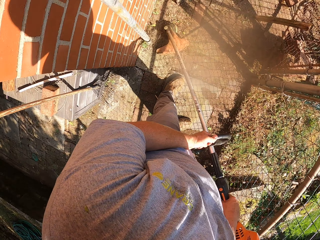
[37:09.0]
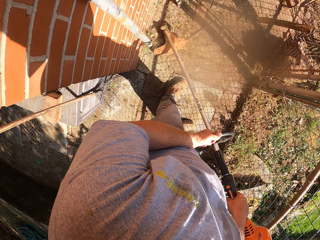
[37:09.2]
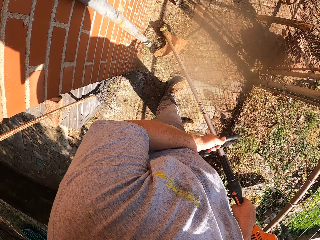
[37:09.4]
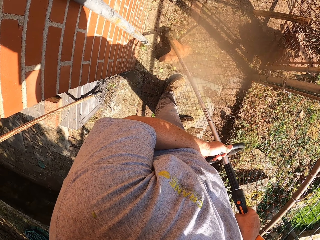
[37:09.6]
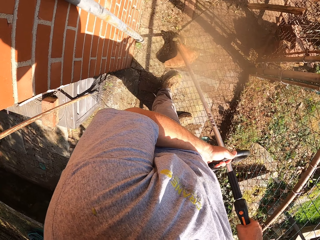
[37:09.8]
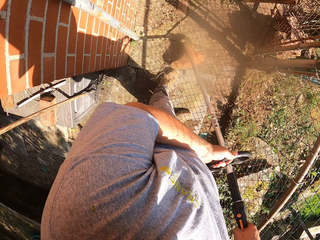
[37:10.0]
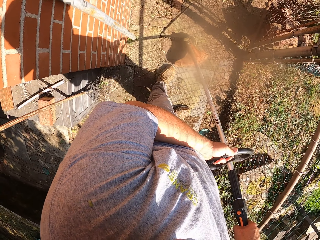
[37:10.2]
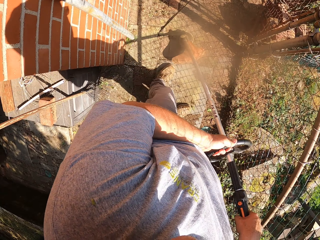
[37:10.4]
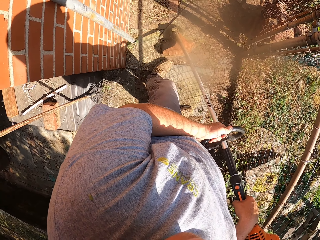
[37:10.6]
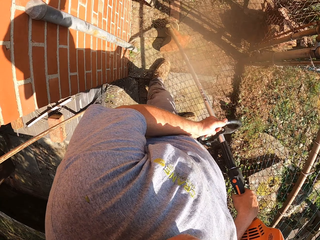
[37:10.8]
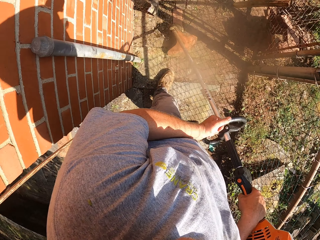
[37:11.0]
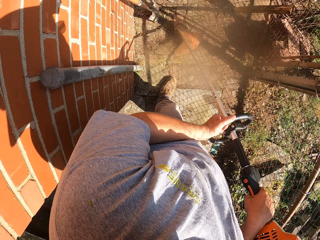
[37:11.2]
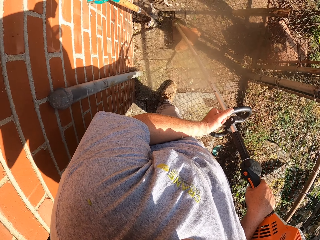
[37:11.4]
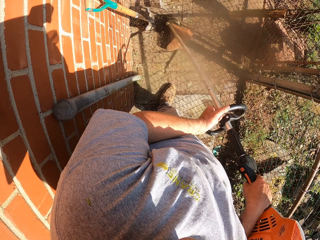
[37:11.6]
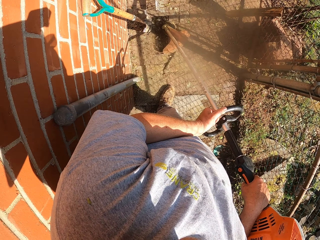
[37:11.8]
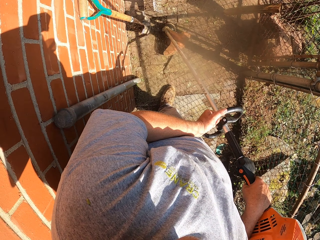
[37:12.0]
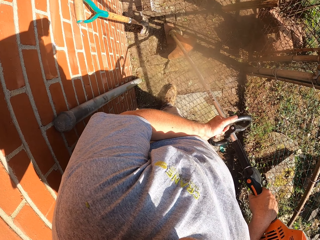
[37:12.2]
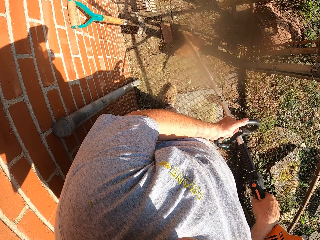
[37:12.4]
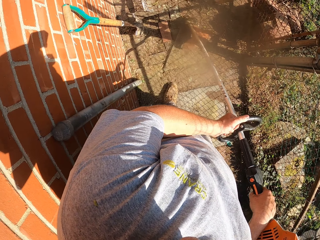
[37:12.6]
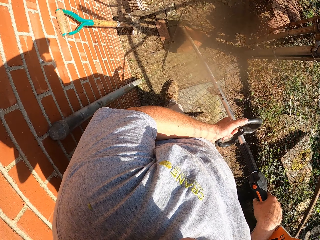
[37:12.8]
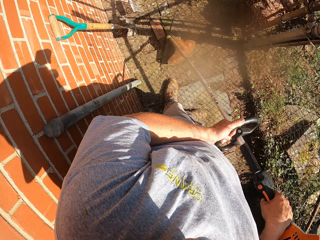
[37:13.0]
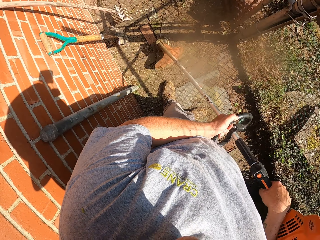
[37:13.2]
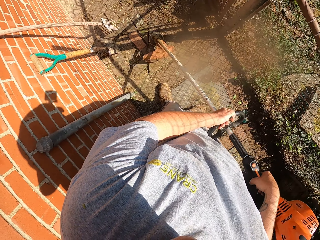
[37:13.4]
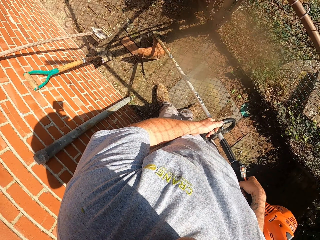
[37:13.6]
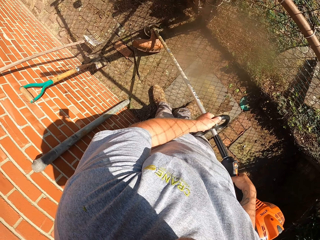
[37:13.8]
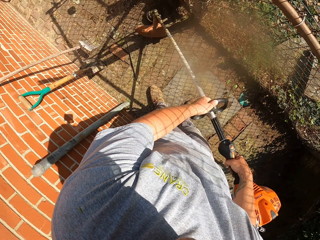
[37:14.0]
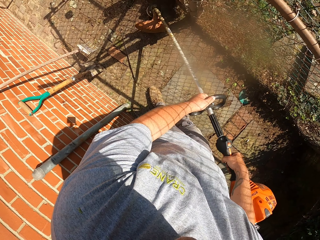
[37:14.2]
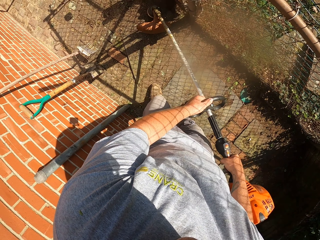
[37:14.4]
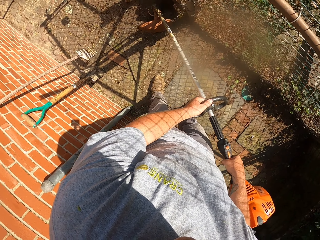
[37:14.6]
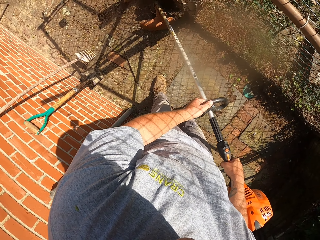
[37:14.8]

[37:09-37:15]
The camera wearer blows leaves with a leaf blower. They cut the grass.

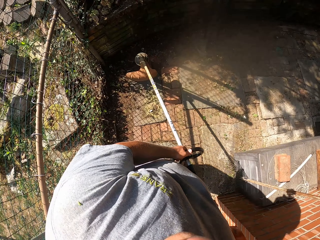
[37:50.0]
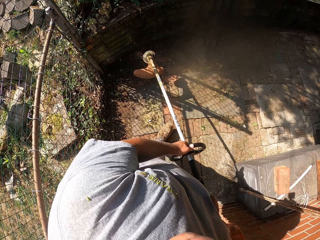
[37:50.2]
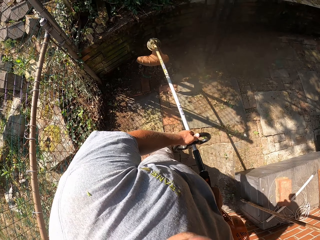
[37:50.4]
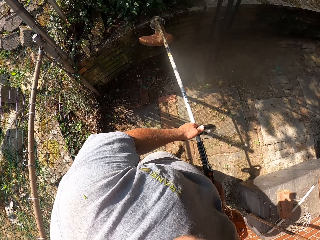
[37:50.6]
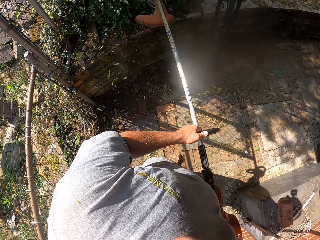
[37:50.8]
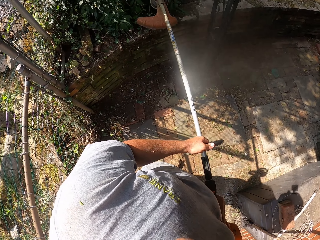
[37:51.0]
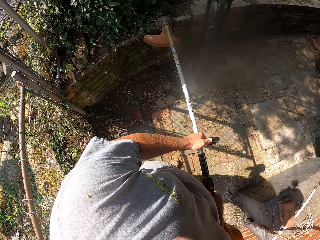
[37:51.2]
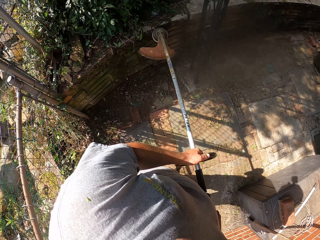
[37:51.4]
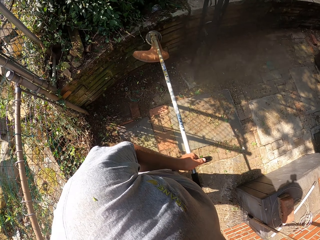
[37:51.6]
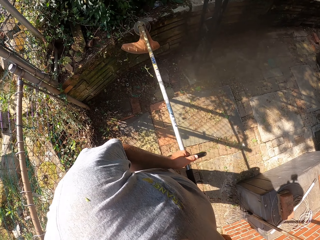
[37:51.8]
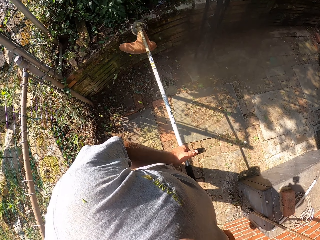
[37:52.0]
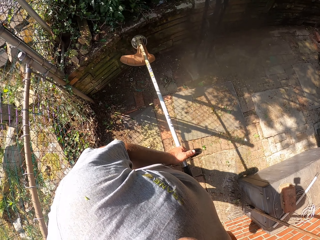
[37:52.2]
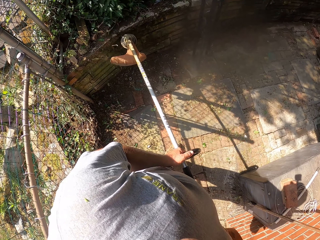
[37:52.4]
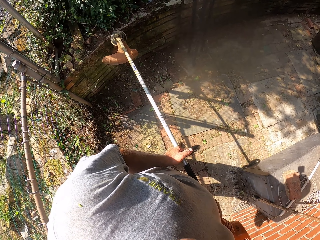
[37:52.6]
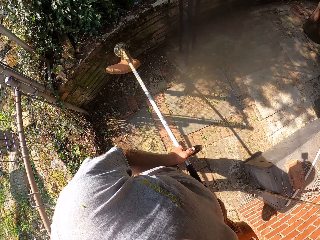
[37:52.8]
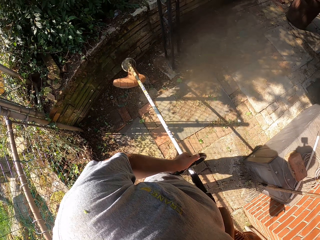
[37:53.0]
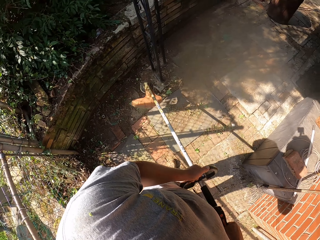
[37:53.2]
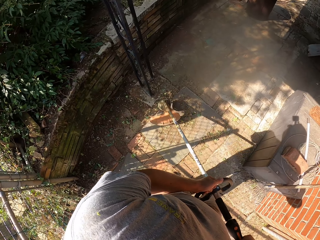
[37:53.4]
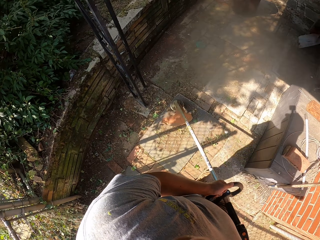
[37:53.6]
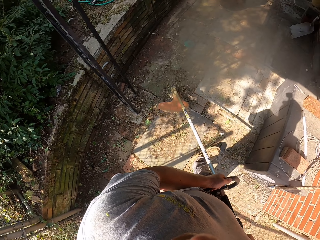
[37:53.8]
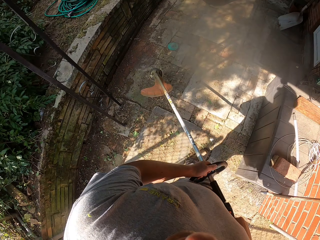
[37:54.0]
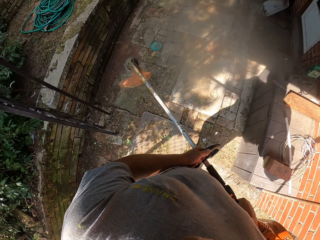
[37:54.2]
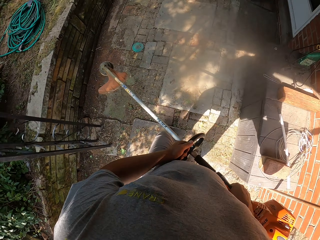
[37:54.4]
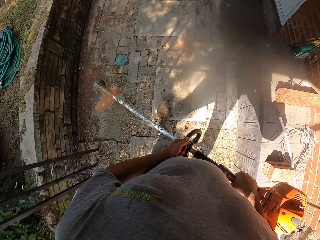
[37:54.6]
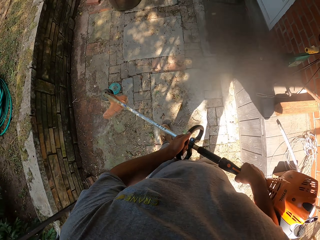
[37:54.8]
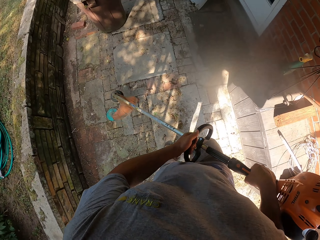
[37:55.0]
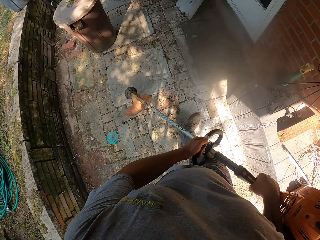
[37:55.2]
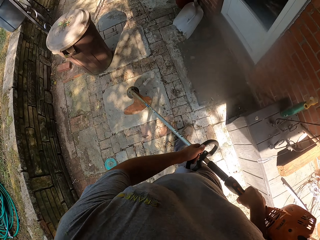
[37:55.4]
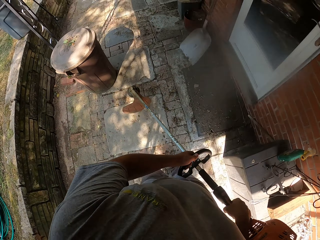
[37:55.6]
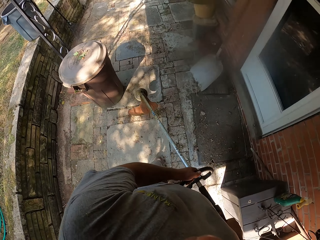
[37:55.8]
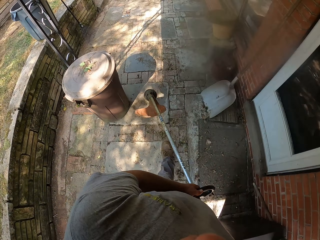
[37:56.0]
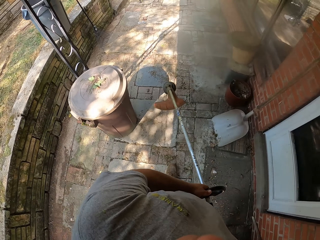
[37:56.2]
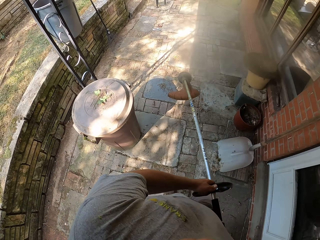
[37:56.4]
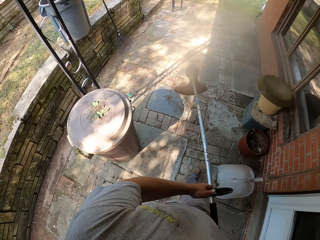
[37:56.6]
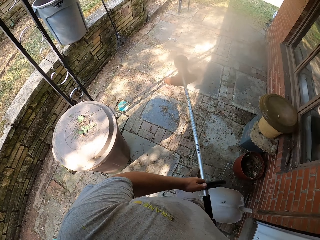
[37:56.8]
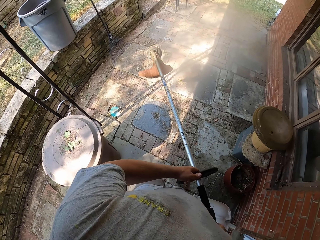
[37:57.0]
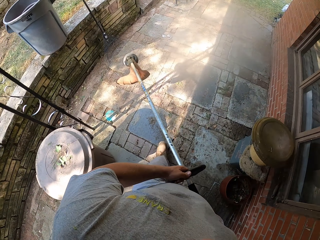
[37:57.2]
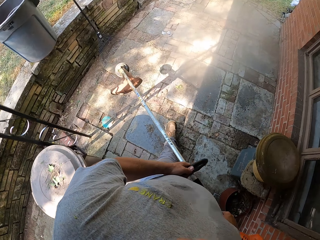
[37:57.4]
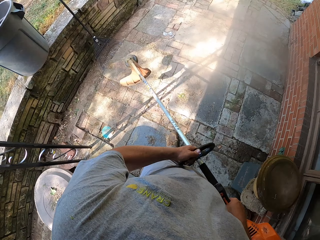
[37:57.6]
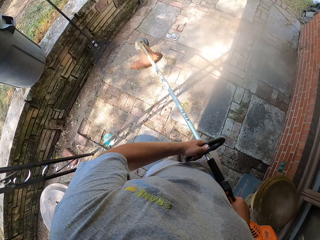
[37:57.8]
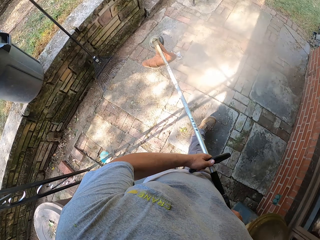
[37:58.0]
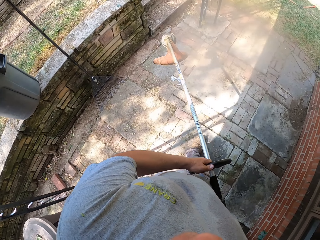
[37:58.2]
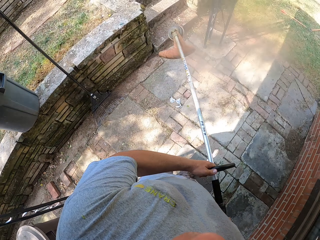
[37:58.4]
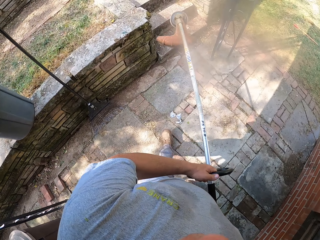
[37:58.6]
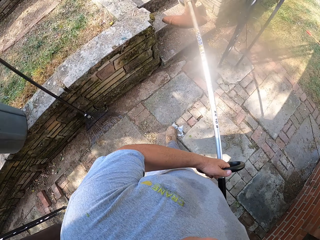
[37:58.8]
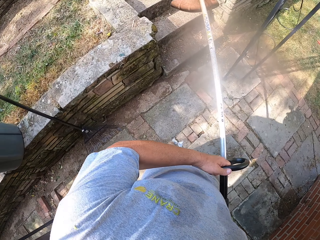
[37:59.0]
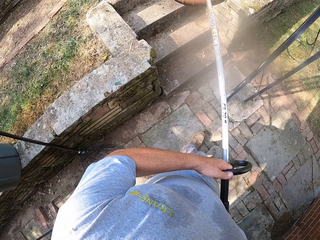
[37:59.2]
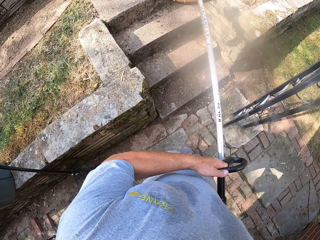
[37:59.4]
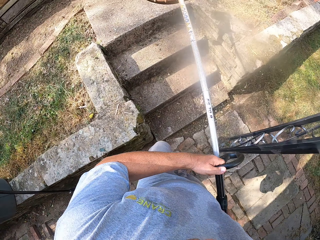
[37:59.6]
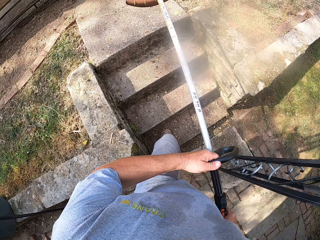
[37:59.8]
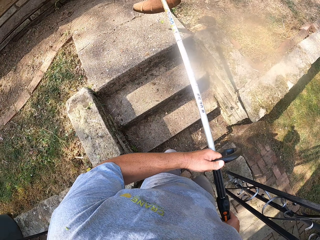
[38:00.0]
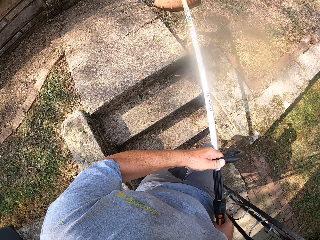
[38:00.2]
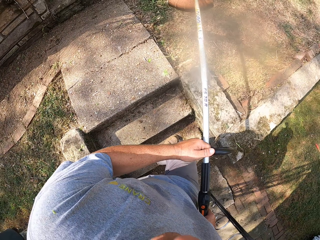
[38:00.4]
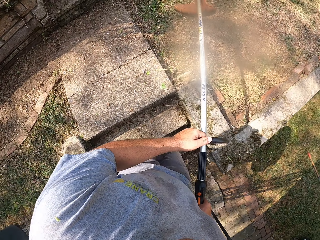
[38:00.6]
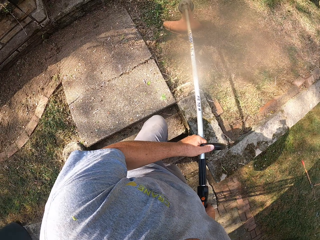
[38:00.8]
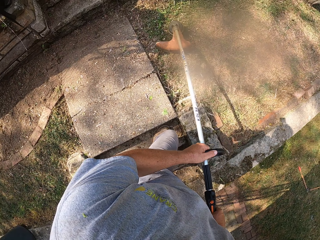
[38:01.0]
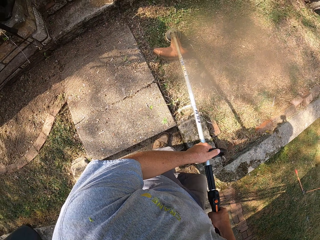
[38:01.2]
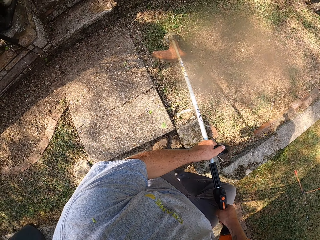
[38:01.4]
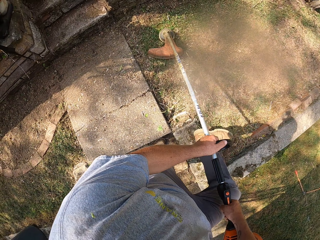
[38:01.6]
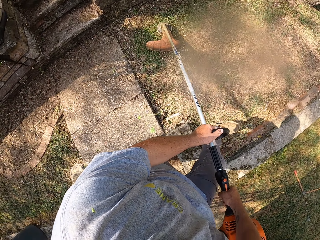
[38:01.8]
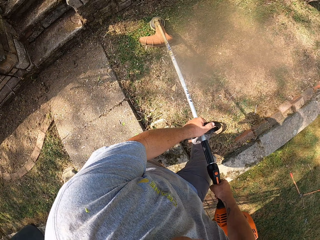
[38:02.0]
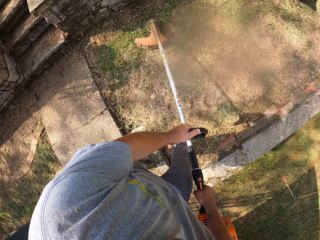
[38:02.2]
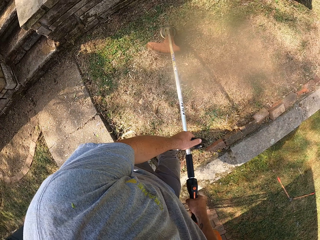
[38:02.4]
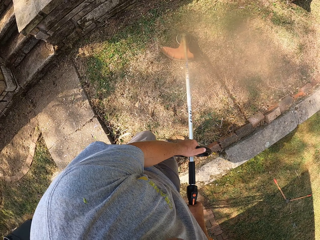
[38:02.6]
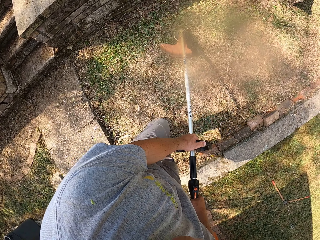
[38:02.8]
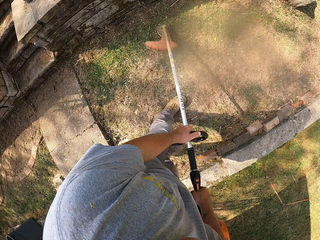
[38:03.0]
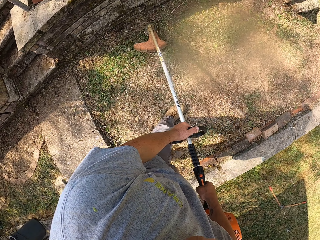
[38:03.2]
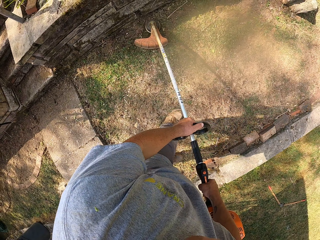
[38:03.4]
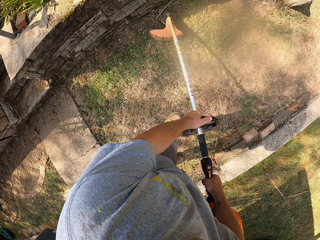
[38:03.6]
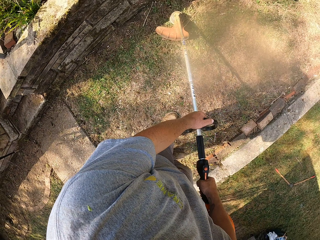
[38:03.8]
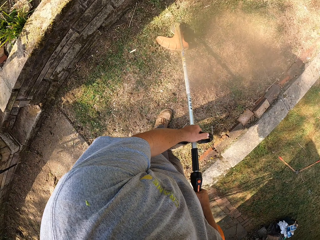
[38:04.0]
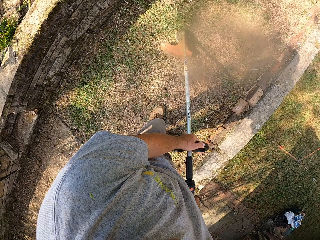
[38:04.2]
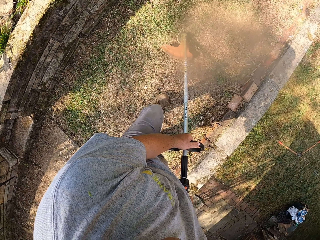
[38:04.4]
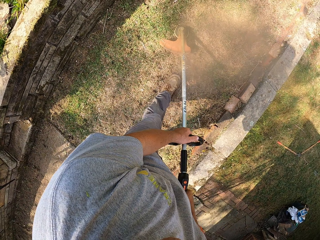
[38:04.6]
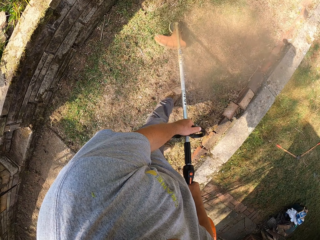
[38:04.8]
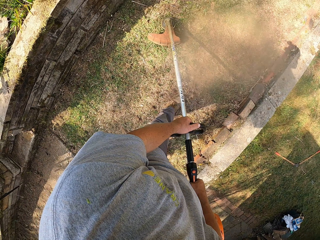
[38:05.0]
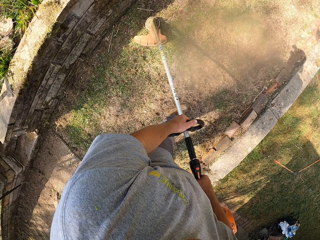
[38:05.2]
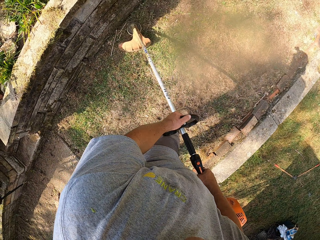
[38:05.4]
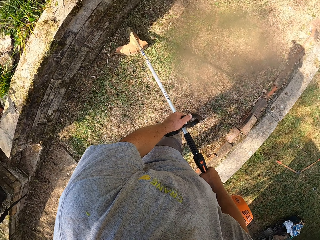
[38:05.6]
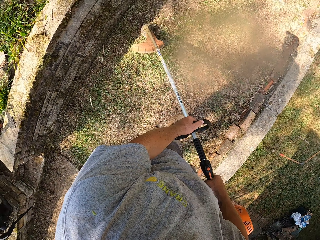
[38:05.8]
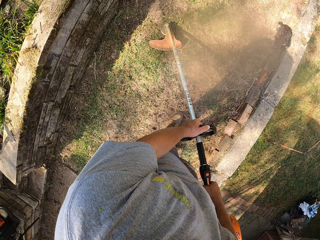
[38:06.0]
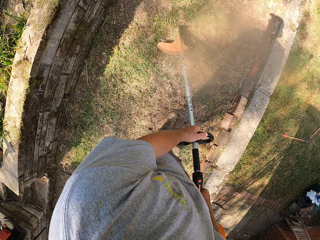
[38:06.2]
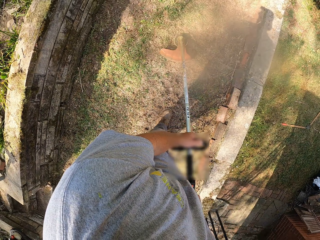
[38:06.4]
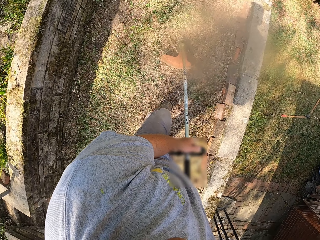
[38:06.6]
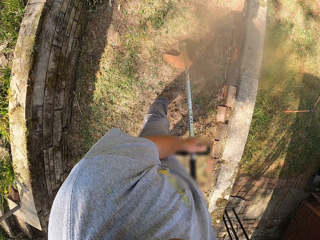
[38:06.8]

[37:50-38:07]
The camera wearer cuts the leaves. They walk around. They cut the grass.
